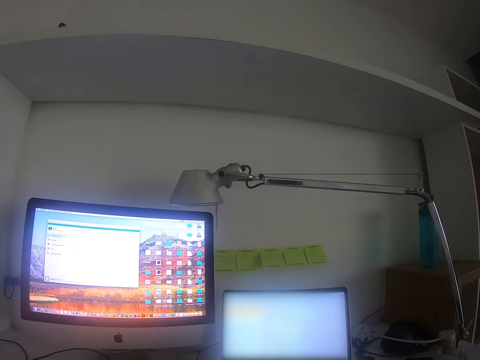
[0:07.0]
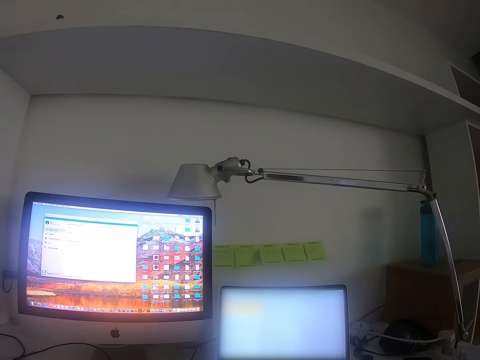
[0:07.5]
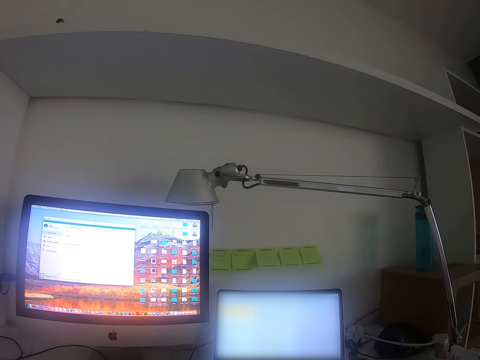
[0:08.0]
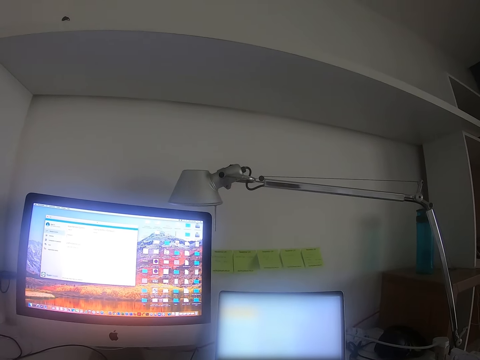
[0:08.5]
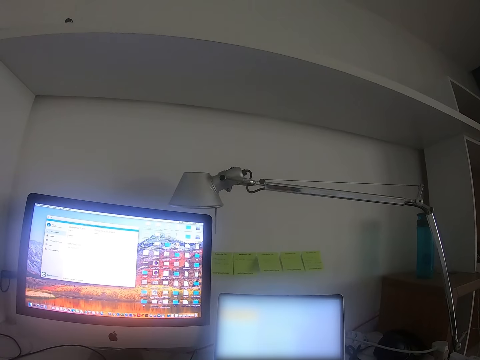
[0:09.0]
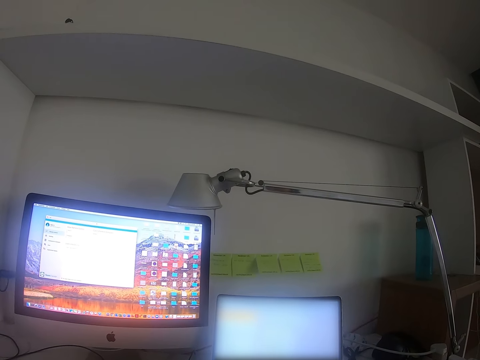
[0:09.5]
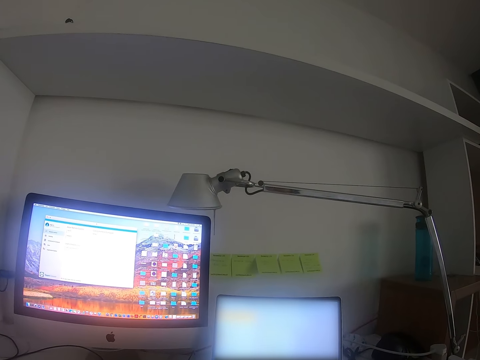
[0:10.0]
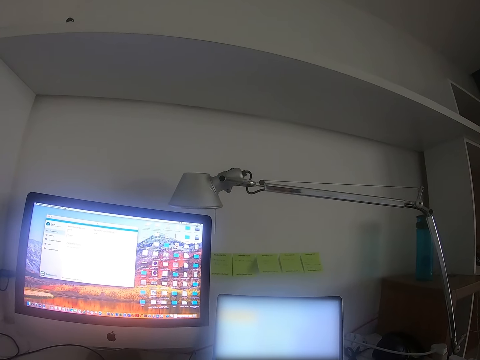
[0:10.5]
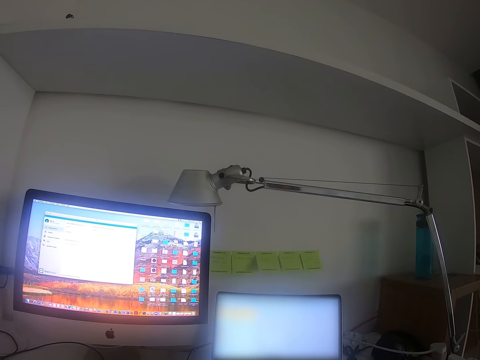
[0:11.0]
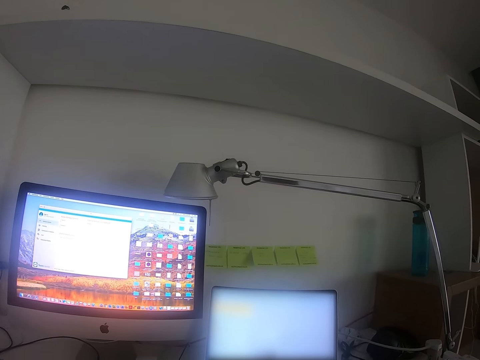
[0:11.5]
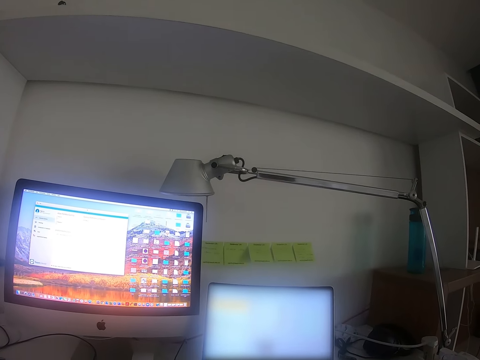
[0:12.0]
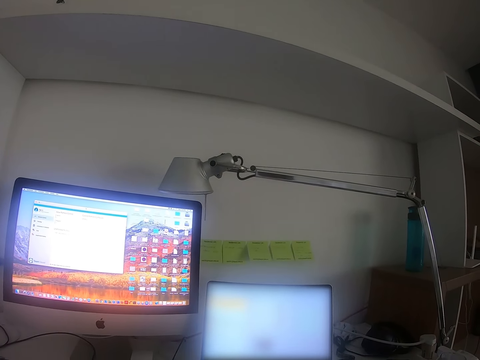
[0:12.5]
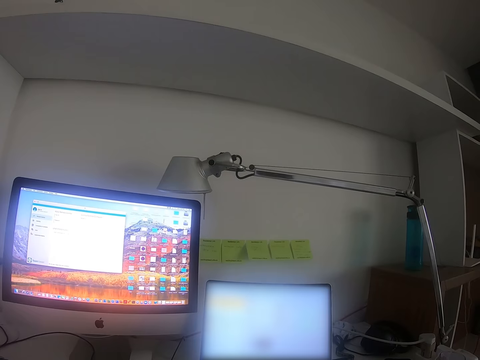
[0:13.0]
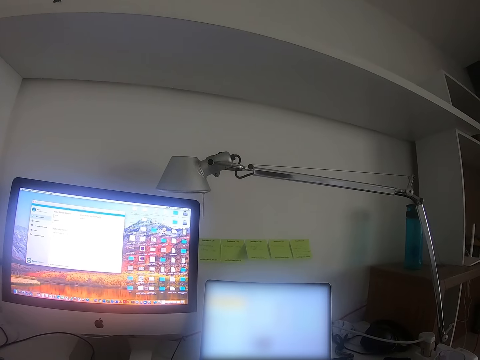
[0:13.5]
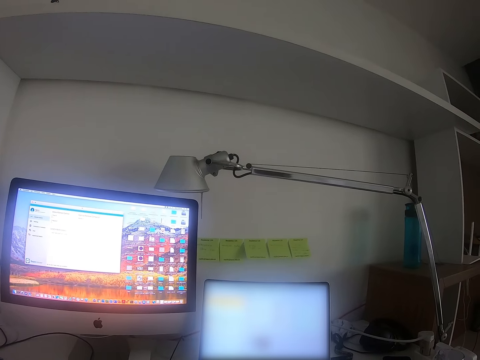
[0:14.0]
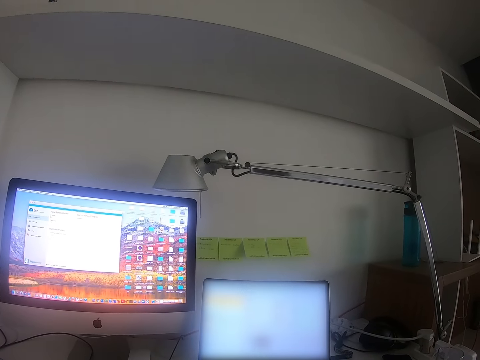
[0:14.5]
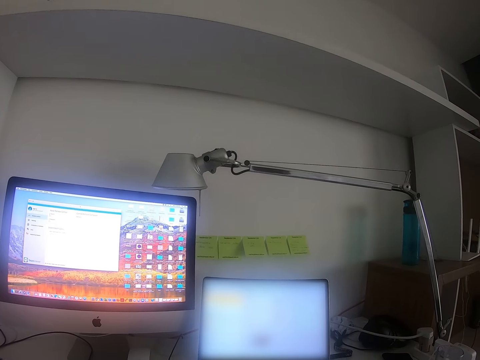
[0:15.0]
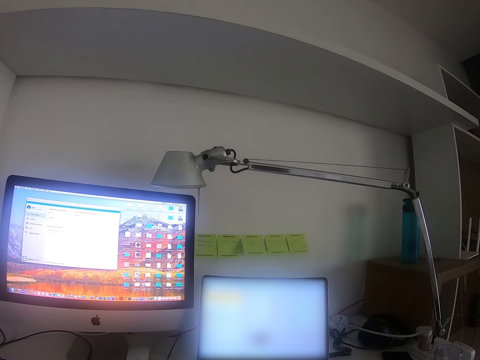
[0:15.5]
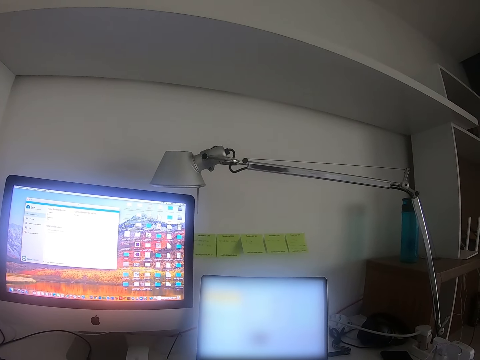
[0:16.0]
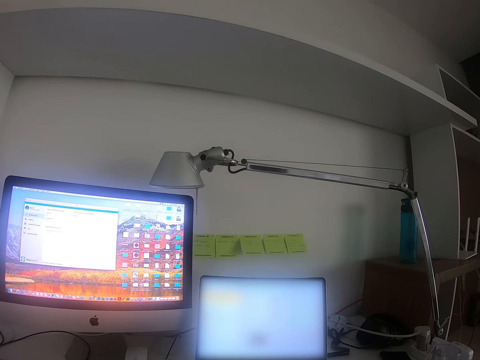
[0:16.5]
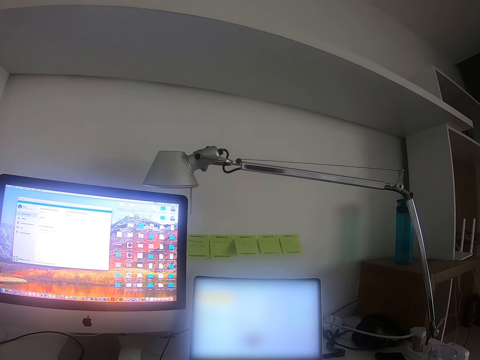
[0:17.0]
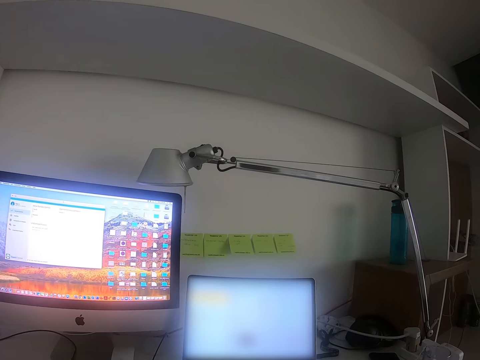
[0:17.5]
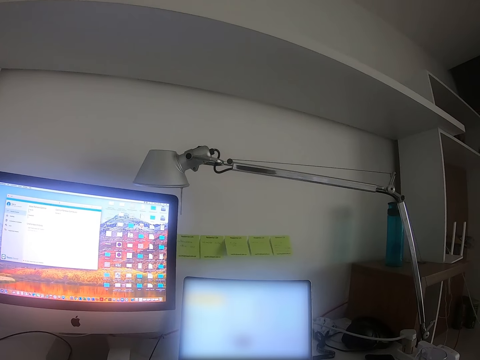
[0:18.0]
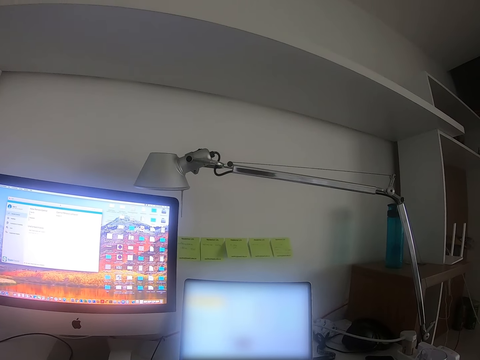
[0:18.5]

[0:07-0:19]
The camera wearer stares at the laptop.

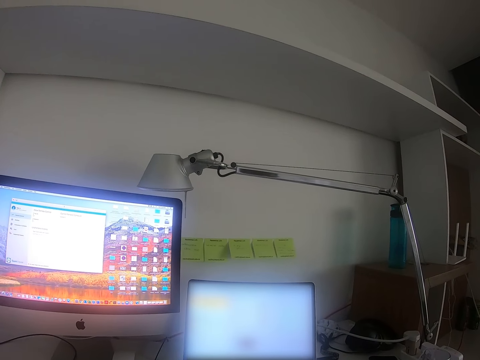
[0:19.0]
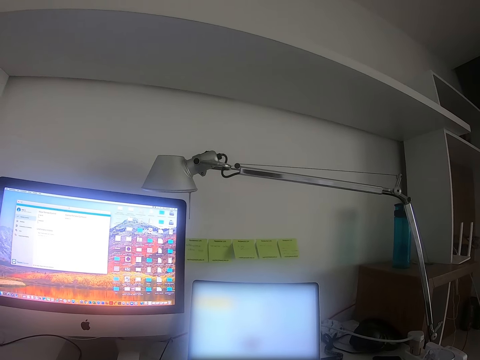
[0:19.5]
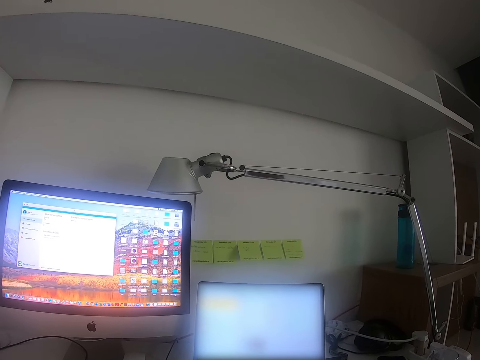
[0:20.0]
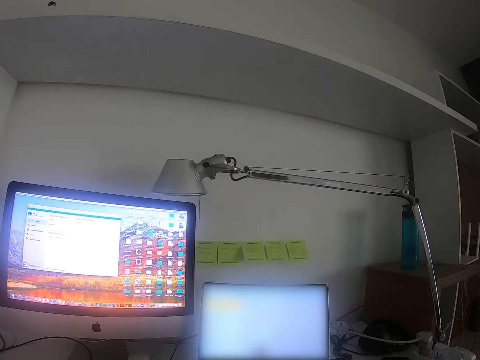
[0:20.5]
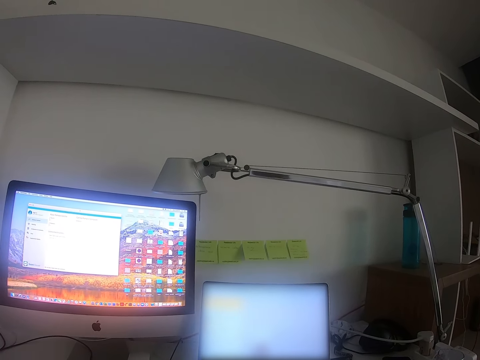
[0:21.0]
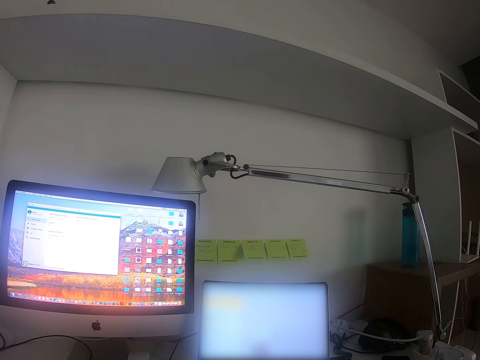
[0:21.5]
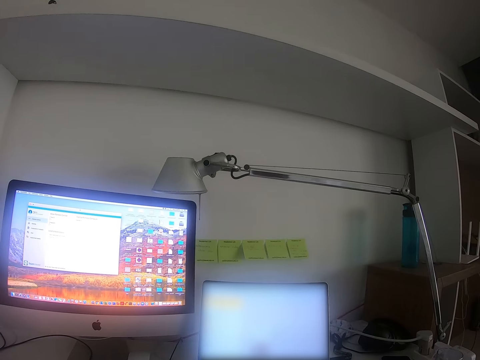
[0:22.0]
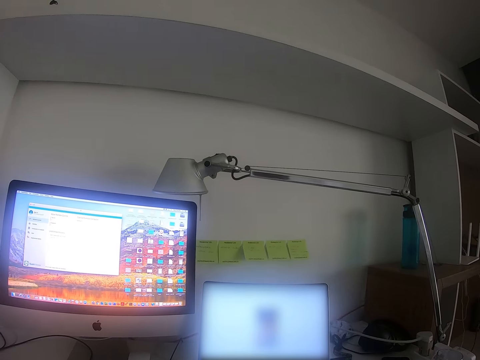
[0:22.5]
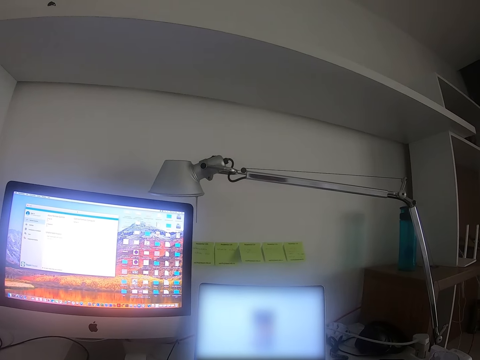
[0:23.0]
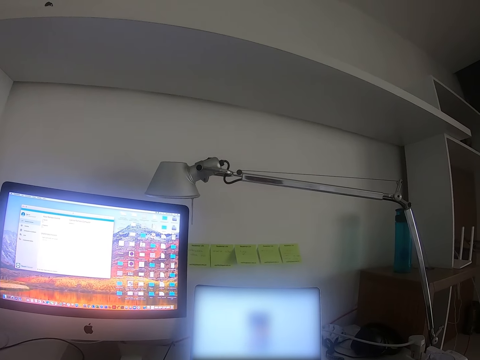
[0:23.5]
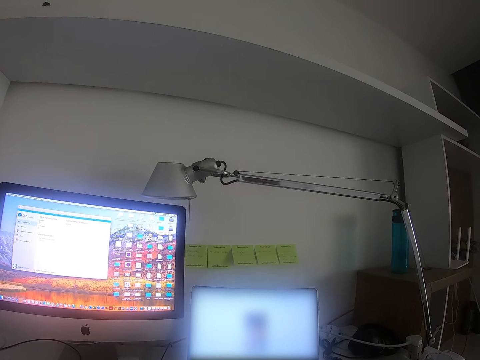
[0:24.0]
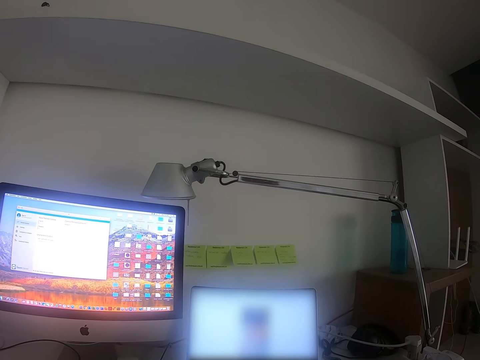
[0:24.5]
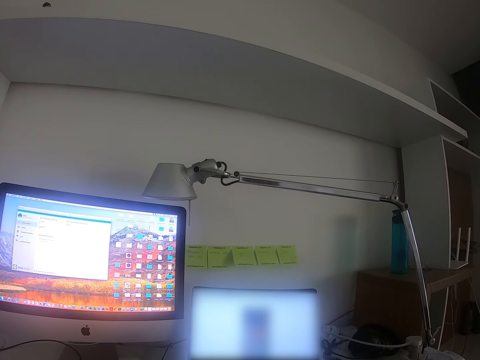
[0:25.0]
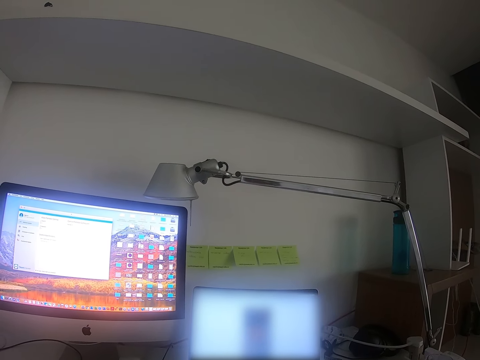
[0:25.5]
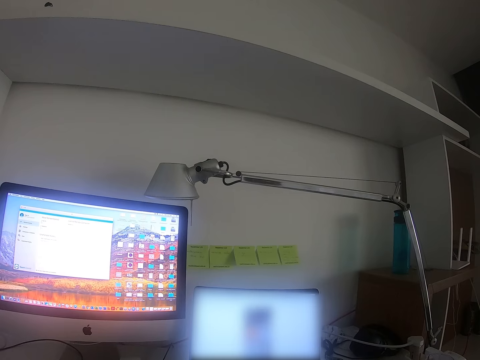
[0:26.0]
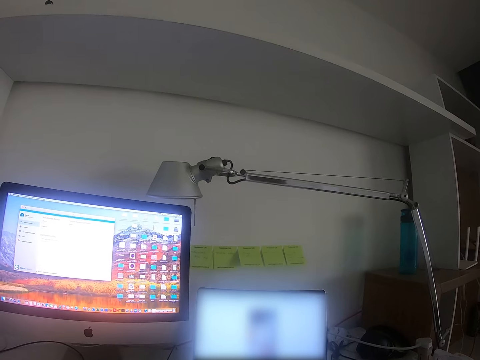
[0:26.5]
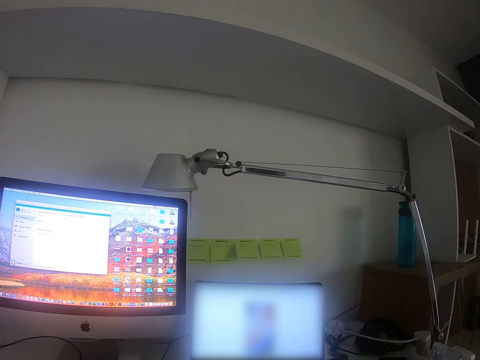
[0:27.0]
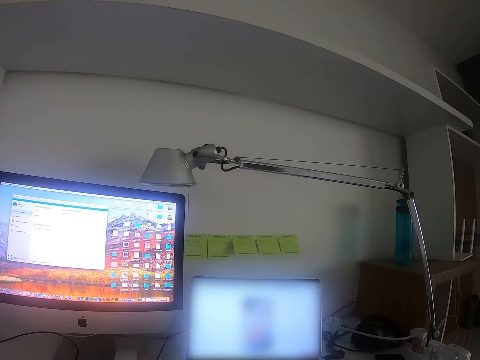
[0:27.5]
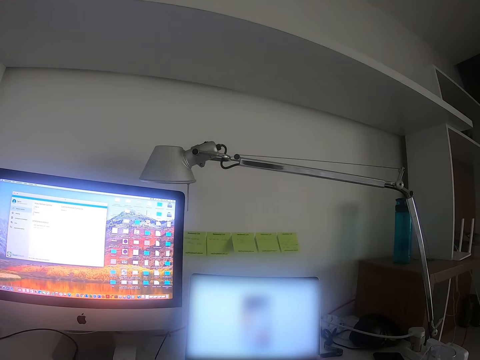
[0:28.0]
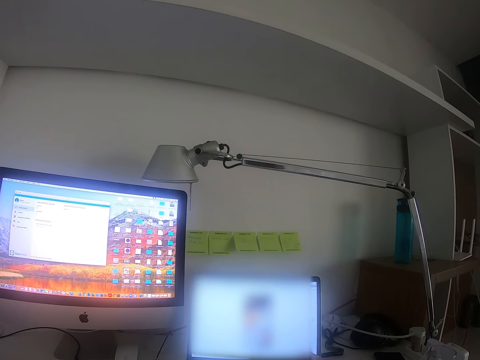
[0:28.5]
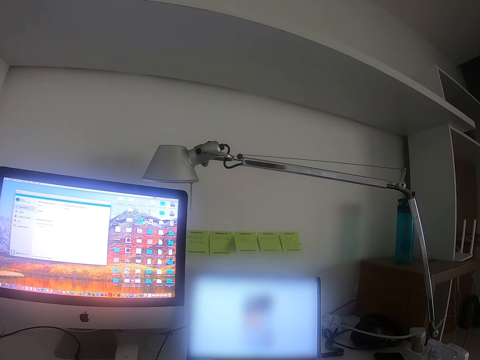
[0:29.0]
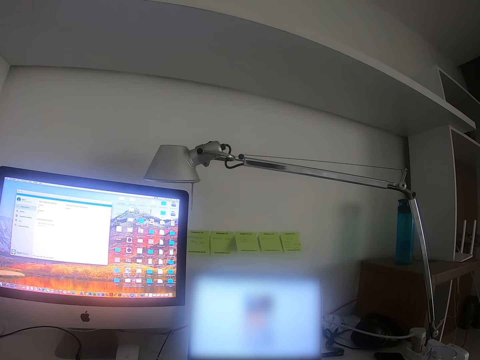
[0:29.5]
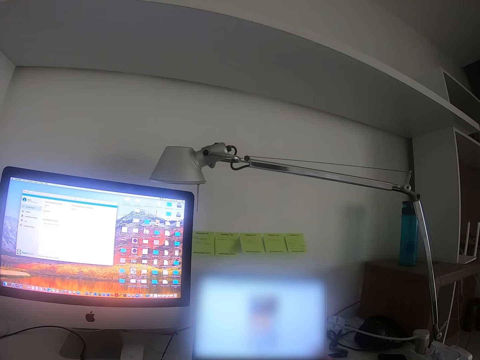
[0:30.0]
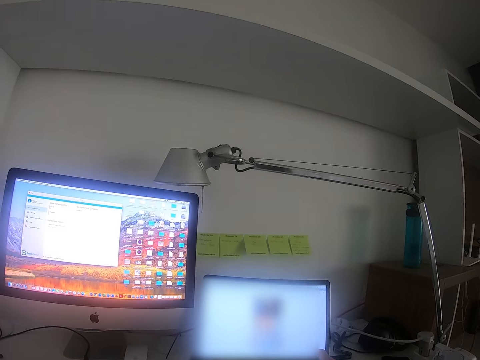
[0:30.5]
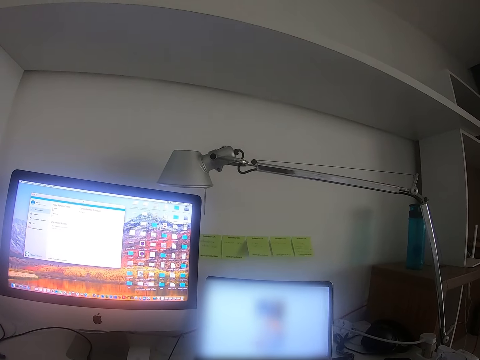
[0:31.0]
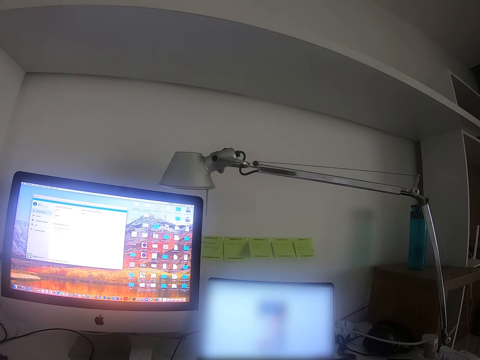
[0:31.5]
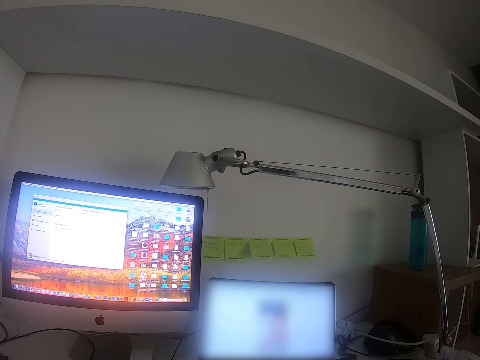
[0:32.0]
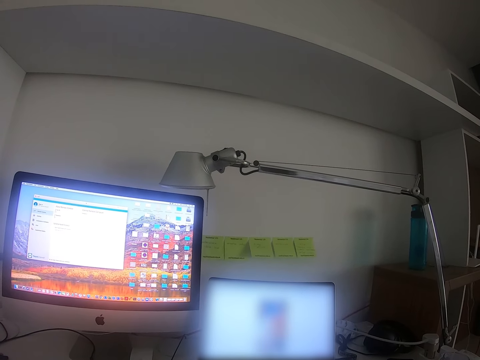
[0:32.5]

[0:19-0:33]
The camera wearer operates the laptop. They stare at the laptop.
